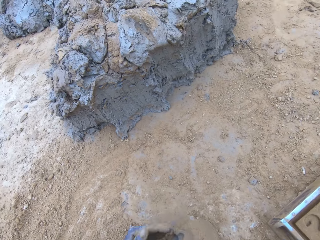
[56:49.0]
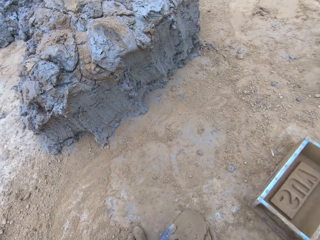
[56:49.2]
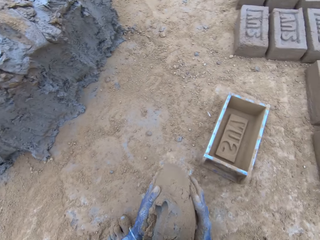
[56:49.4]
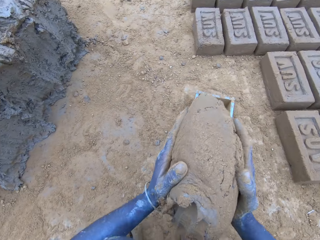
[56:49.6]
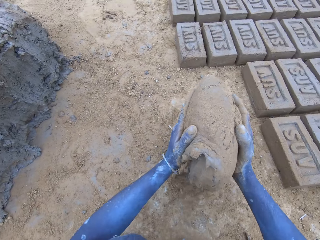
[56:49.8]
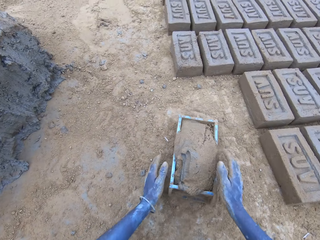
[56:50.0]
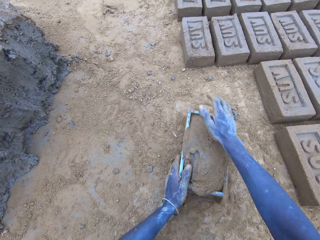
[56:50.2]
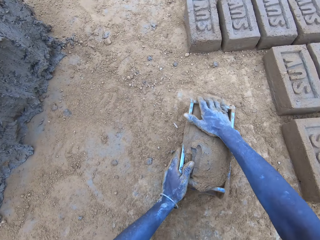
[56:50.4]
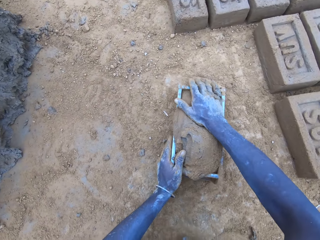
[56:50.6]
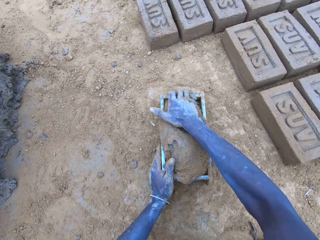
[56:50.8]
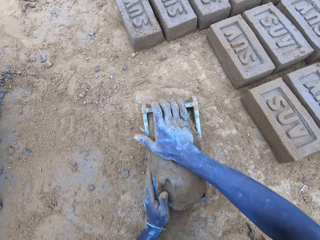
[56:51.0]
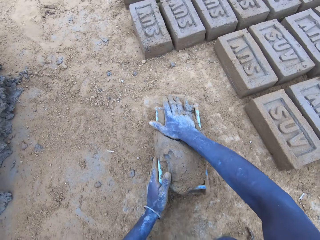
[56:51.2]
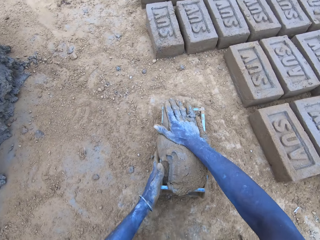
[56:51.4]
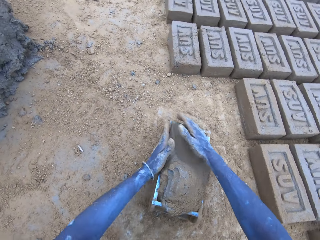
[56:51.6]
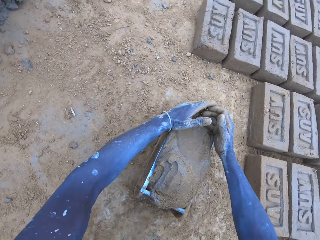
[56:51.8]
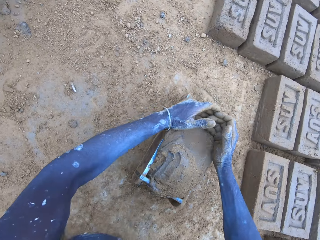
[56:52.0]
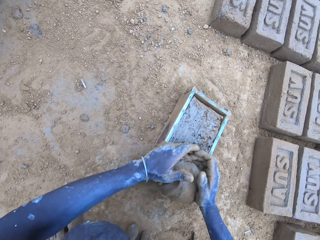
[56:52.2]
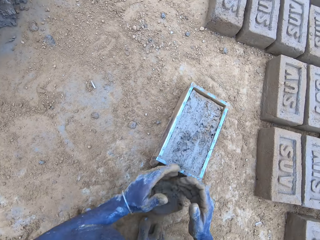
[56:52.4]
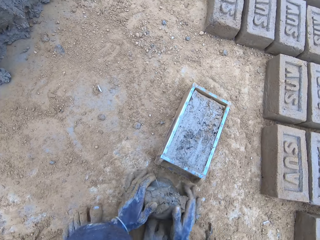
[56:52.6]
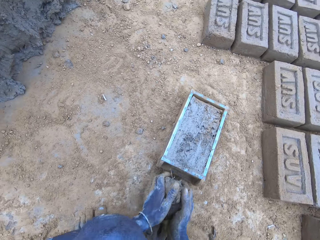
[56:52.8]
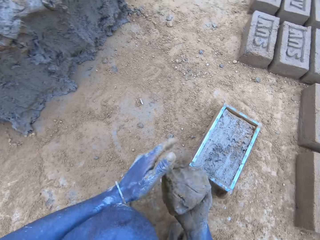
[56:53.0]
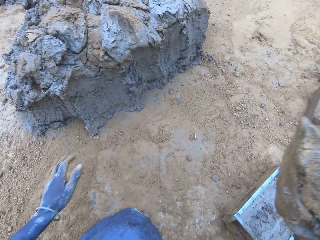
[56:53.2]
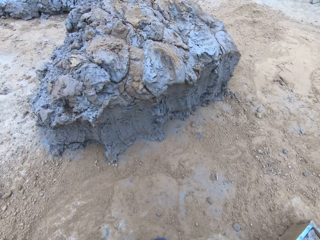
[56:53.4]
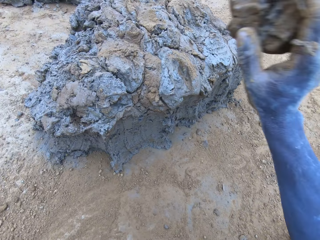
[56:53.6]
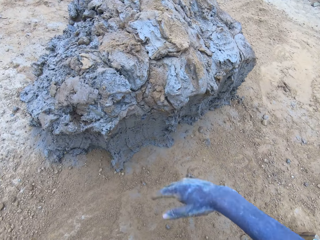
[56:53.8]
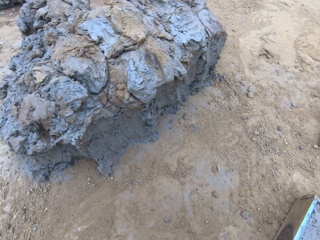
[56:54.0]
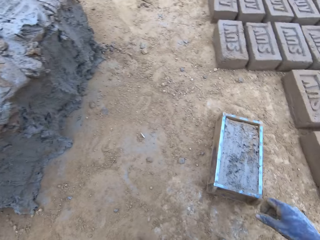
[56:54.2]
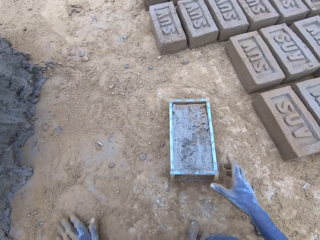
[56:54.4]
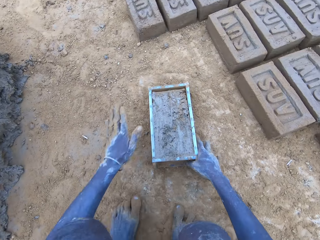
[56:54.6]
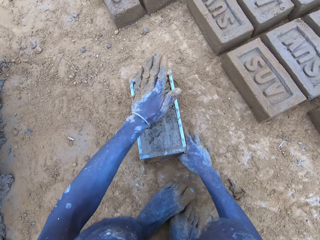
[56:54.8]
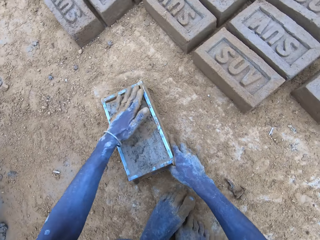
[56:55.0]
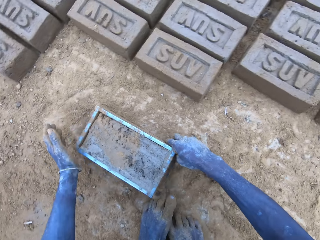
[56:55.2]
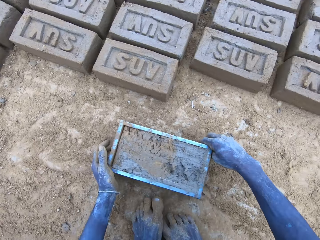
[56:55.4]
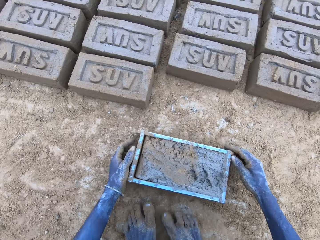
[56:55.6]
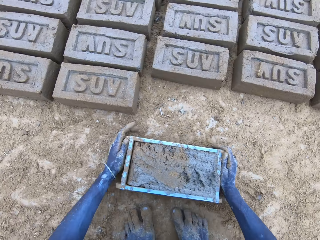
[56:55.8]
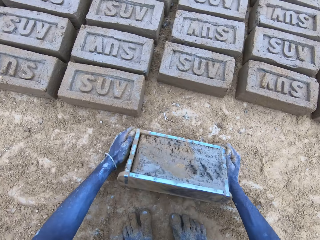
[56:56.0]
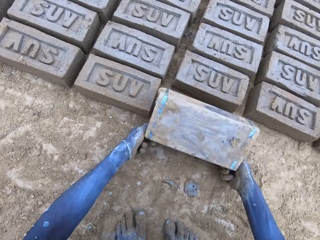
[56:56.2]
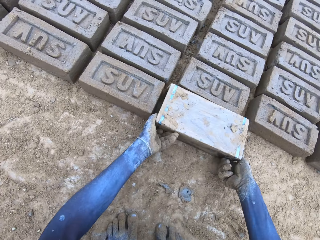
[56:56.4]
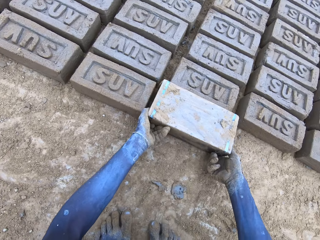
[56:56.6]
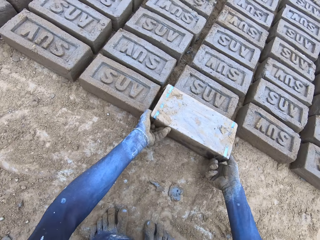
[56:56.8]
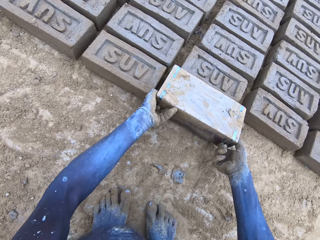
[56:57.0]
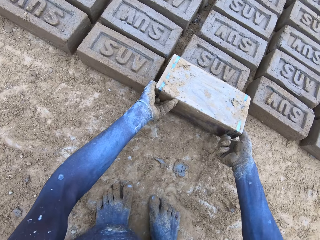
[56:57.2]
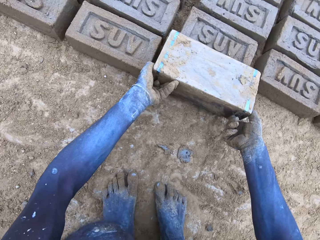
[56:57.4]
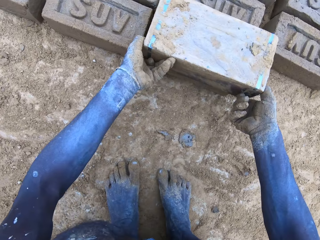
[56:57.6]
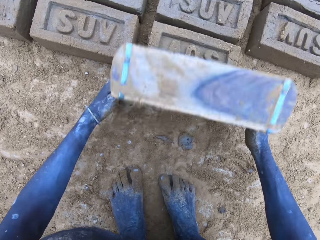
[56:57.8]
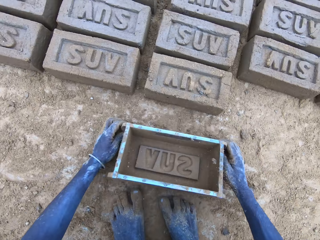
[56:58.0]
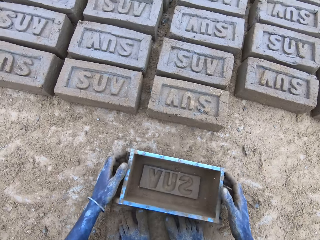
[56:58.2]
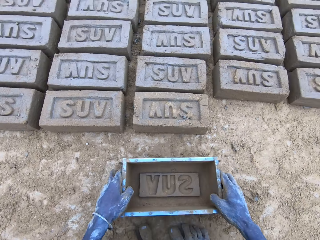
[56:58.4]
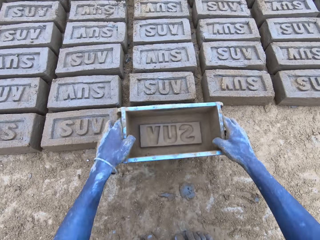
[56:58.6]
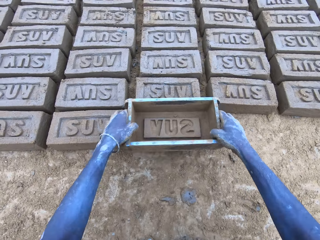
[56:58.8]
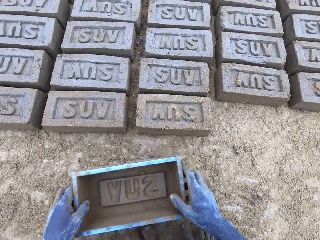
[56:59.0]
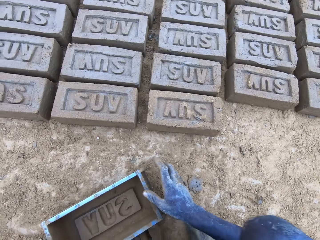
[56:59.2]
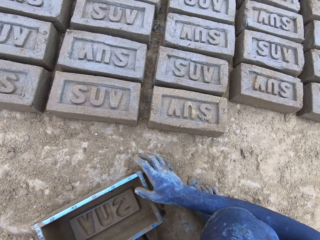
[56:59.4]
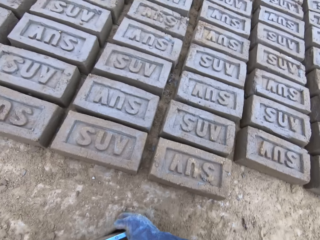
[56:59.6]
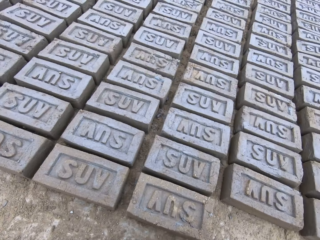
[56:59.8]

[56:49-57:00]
The camera wearer puts the mud in the brick mould. They scoop the excess mud on the brick mould and throw the mud on the pile of mud. They lift a brick mould and pour the mud in the brick mould on the ground.

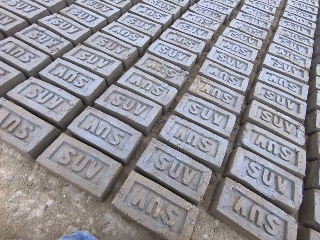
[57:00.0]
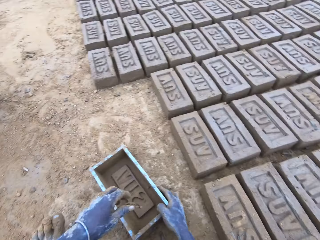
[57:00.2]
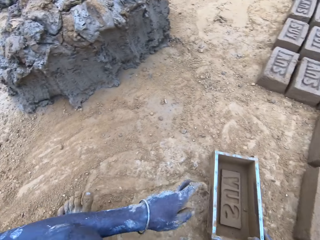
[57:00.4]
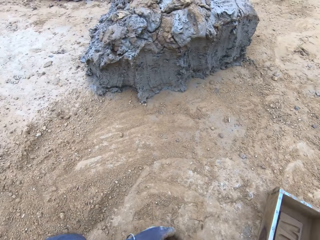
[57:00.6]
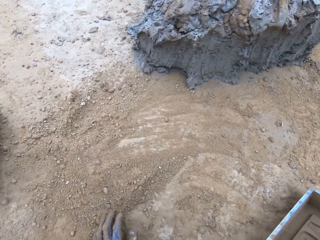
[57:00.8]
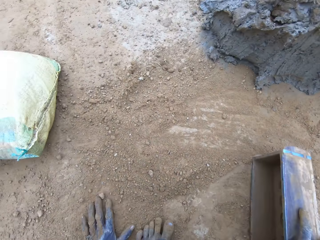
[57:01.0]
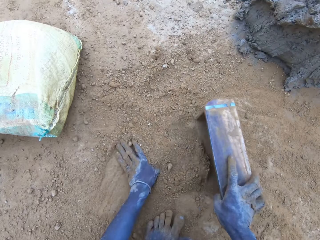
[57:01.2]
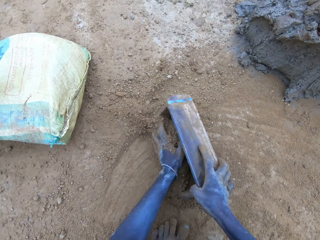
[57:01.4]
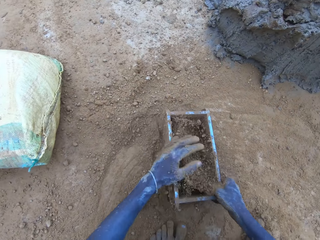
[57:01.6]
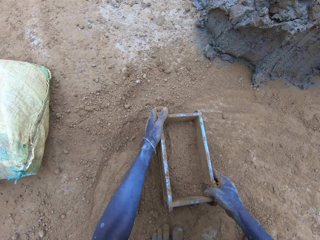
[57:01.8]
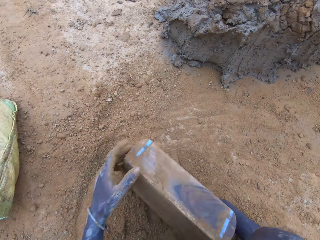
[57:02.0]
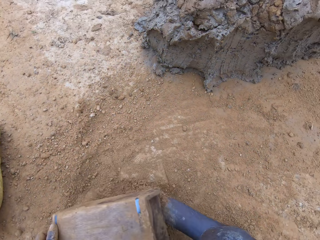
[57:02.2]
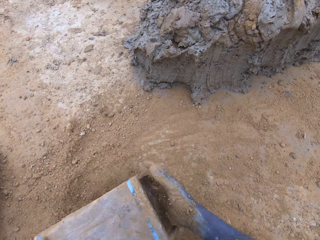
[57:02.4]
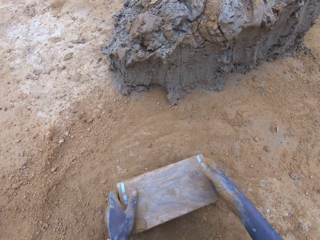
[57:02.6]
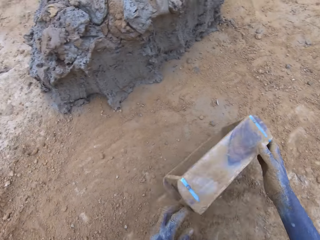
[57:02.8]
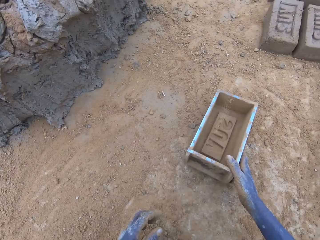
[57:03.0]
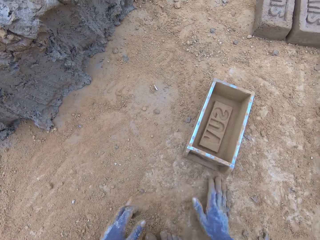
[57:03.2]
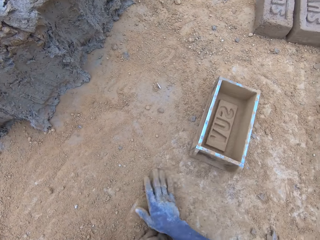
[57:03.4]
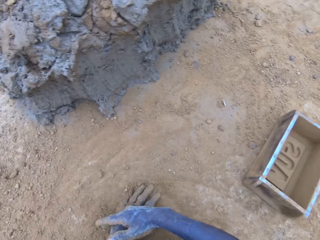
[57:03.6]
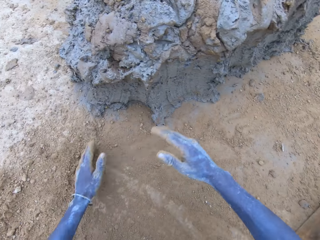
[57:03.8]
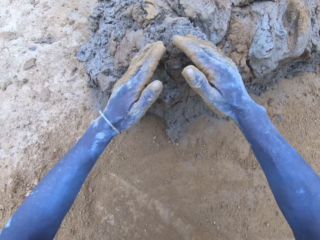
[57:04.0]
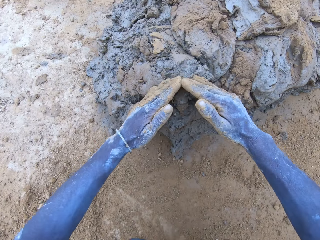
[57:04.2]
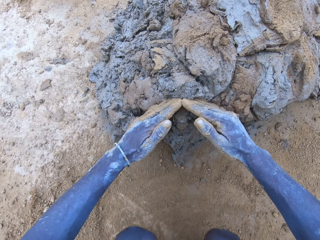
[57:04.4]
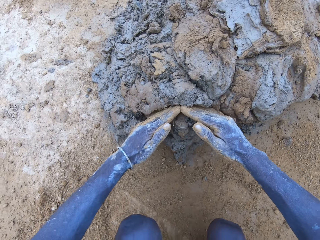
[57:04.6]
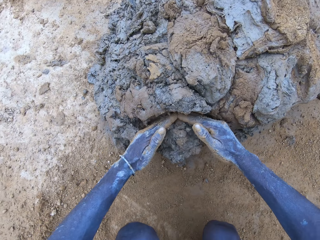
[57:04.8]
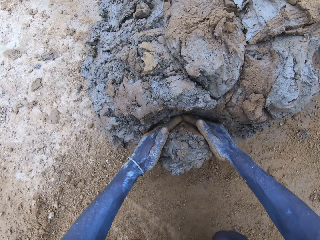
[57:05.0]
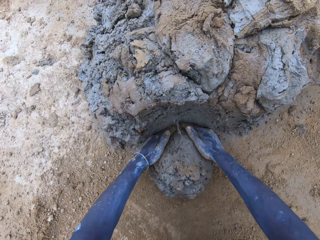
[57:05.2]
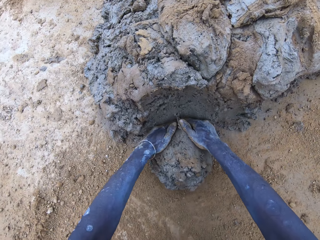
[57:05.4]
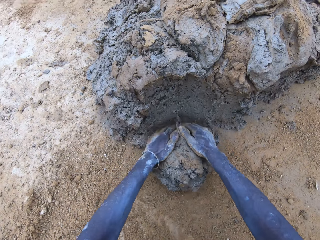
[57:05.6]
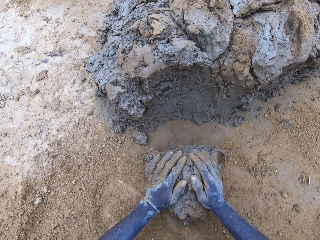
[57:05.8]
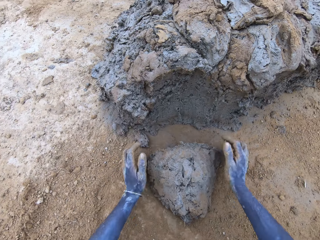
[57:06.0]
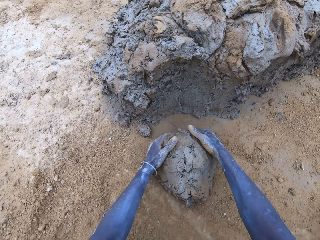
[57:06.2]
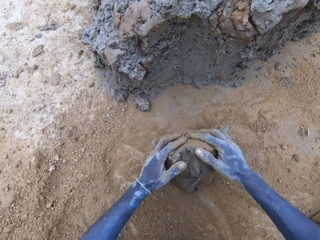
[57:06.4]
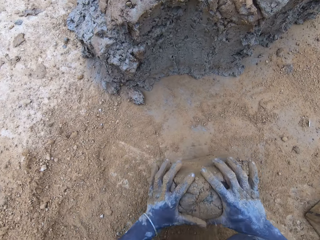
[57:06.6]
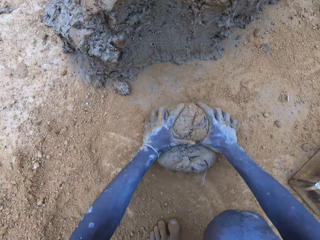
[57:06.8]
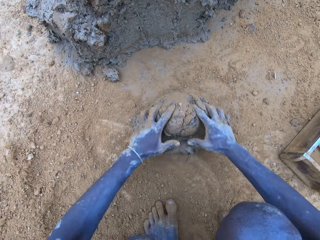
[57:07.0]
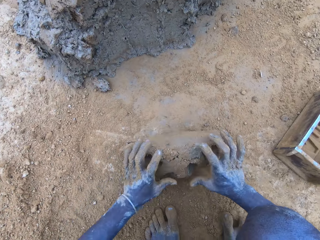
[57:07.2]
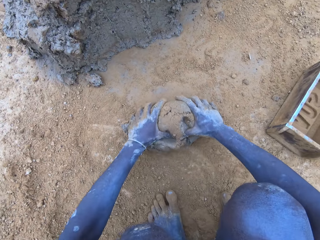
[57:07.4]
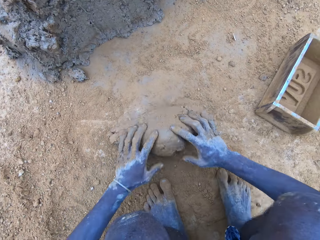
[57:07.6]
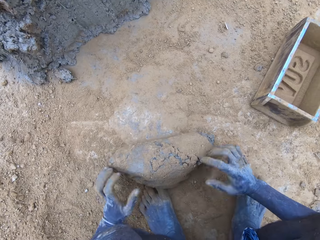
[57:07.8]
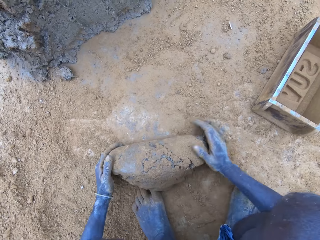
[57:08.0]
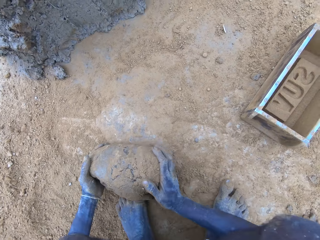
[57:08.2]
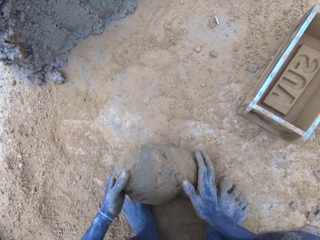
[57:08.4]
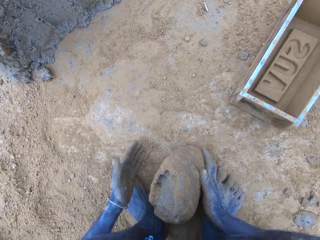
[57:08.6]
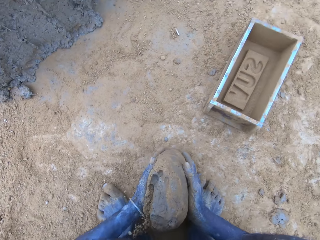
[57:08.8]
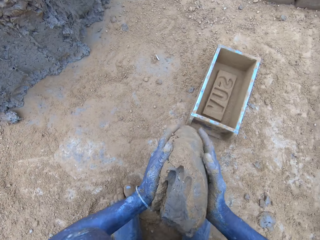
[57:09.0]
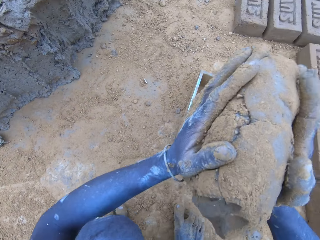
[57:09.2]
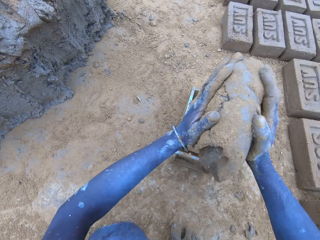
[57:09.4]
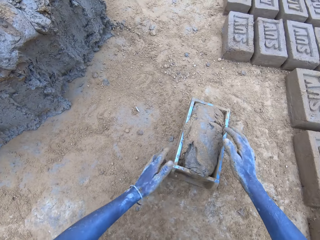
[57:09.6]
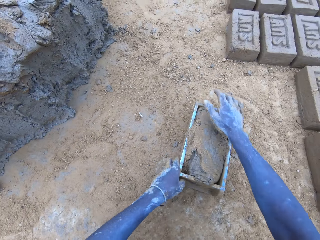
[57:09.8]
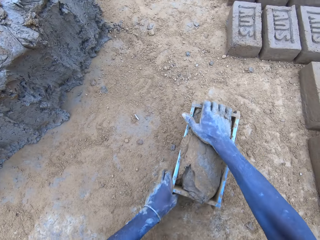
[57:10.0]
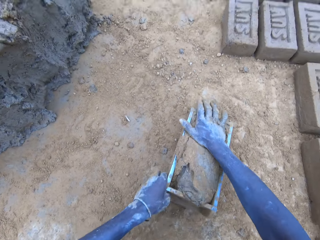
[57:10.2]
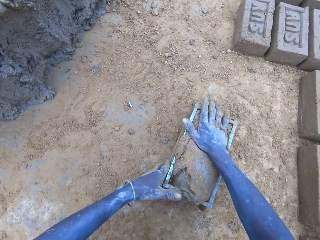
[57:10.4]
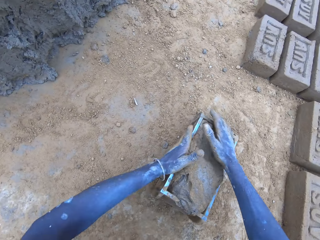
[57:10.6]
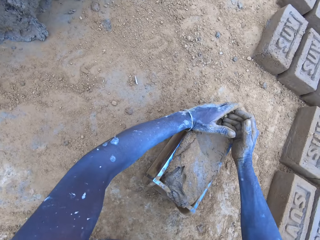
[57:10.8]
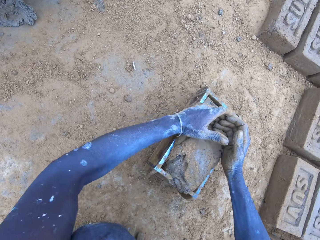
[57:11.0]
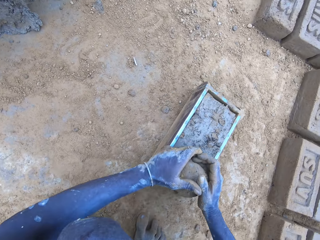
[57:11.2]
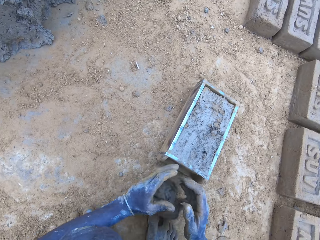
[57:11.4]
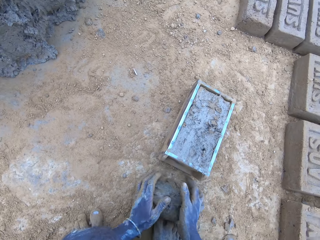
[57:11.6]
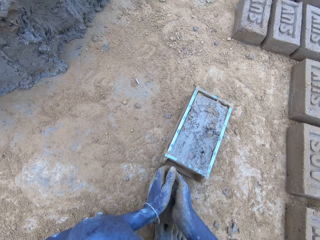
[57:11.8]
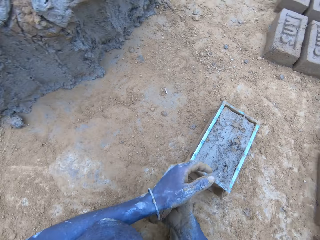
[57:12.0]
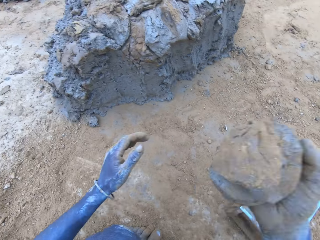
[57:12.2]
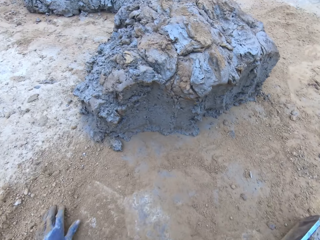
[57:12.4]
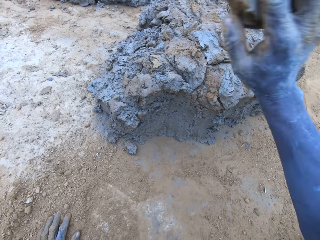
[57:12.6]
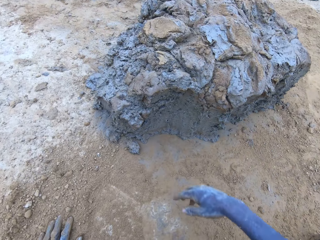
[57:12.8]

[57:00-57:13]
The camera wearer puts soil in the brick mould. They pour the soil from the brick mould on the ground. They scoop mud or clay using hands. They roll the clay on the ground. They put the mud in the brick mould and scoop the excess mud on the brick mould.
